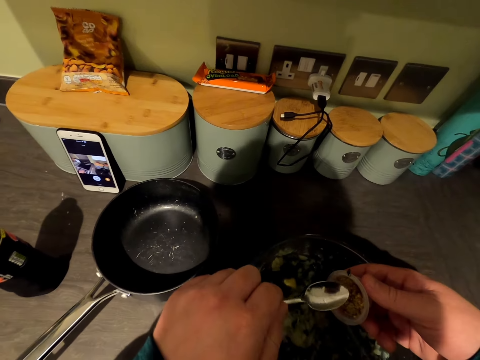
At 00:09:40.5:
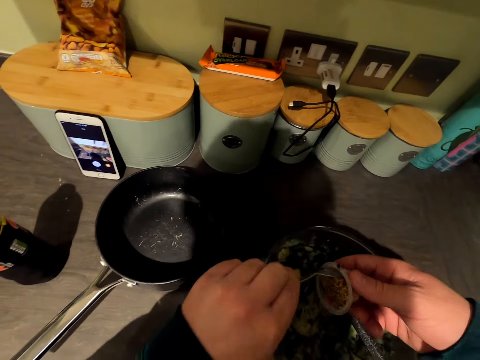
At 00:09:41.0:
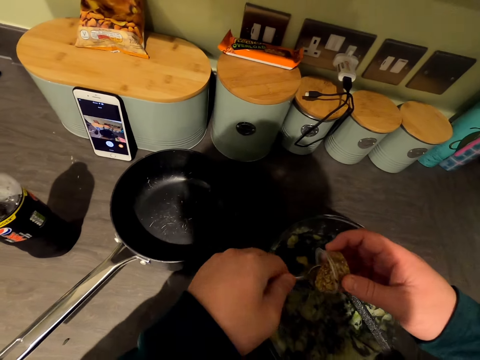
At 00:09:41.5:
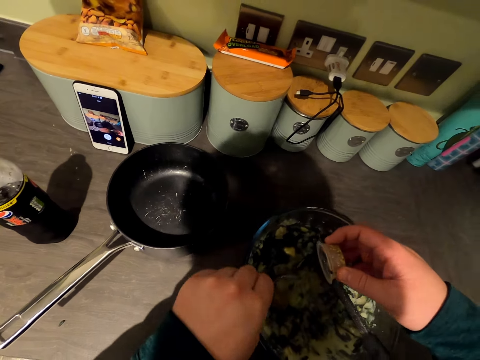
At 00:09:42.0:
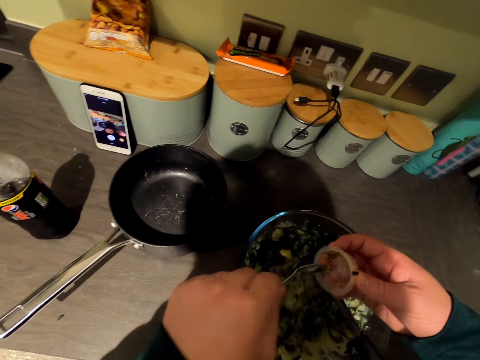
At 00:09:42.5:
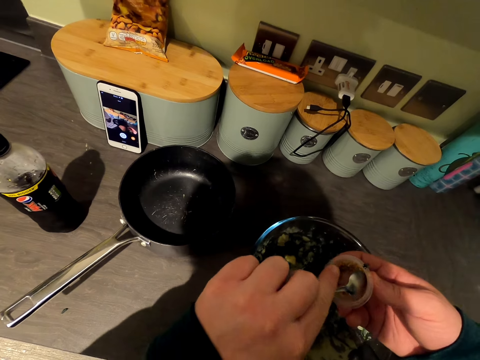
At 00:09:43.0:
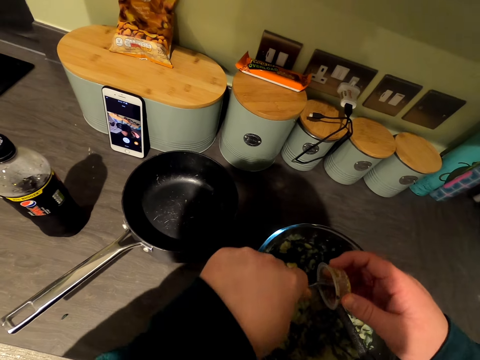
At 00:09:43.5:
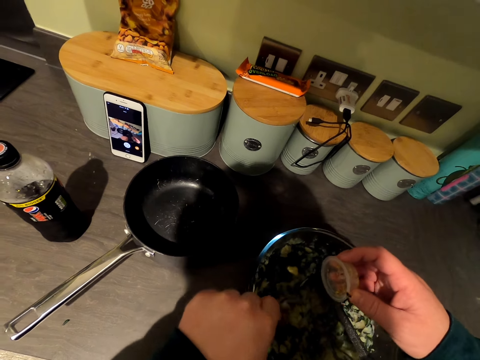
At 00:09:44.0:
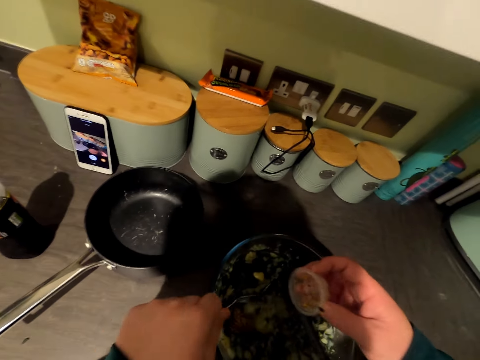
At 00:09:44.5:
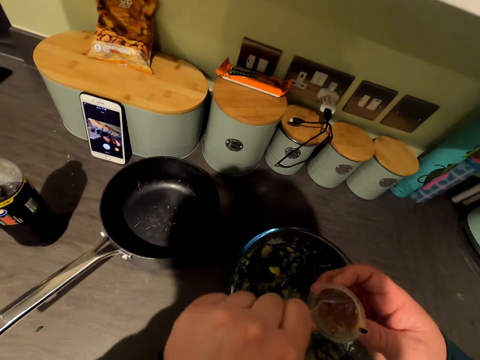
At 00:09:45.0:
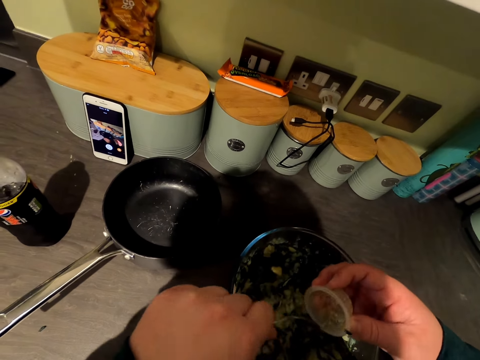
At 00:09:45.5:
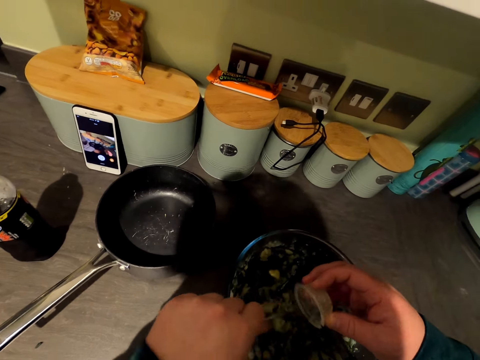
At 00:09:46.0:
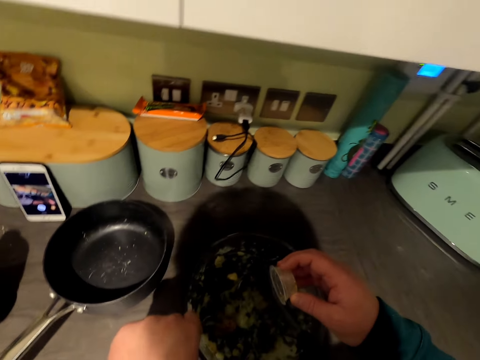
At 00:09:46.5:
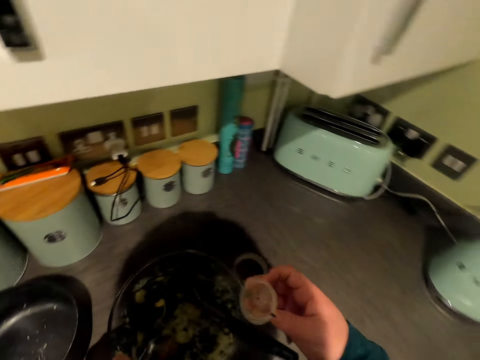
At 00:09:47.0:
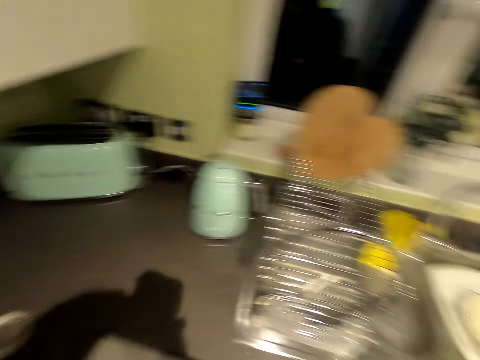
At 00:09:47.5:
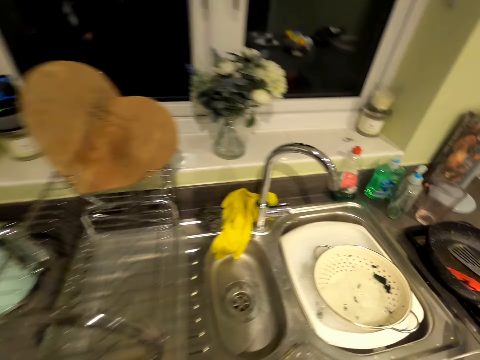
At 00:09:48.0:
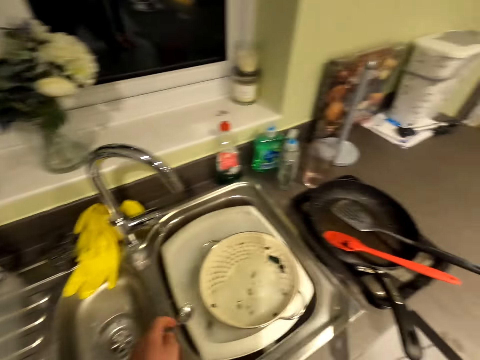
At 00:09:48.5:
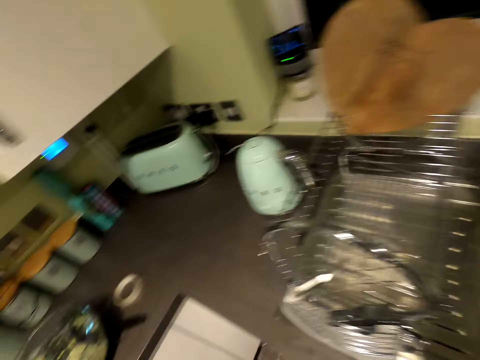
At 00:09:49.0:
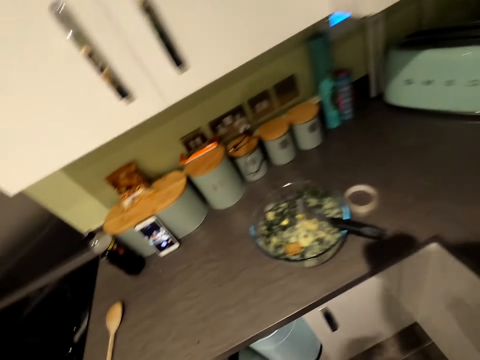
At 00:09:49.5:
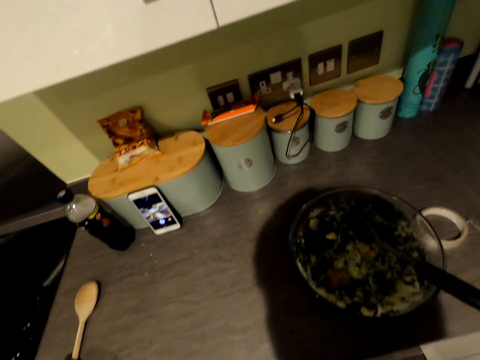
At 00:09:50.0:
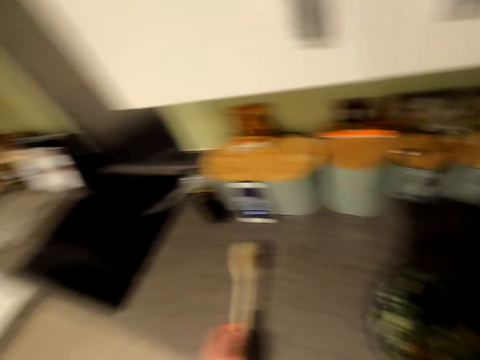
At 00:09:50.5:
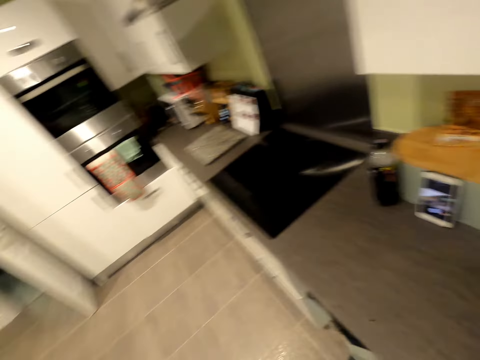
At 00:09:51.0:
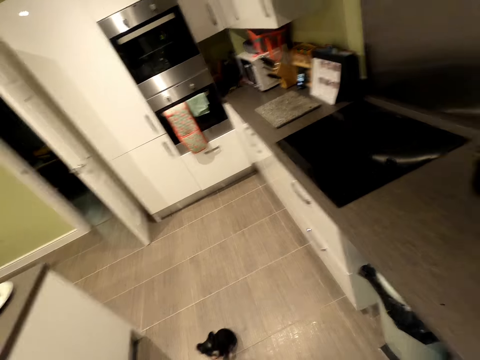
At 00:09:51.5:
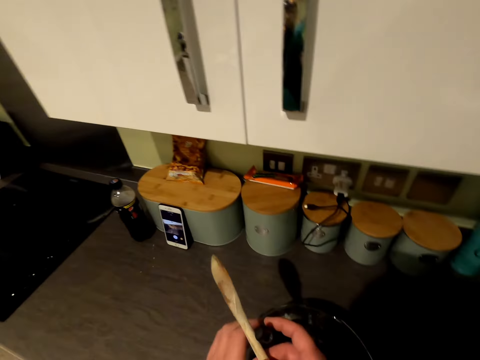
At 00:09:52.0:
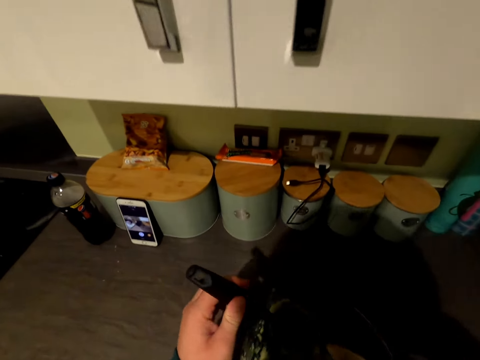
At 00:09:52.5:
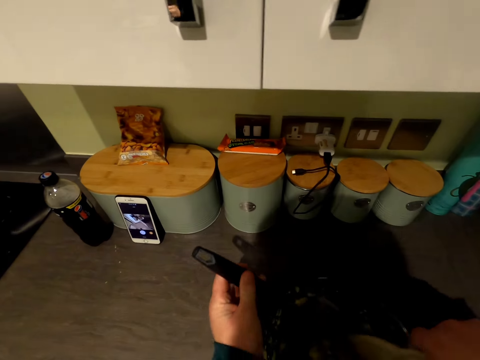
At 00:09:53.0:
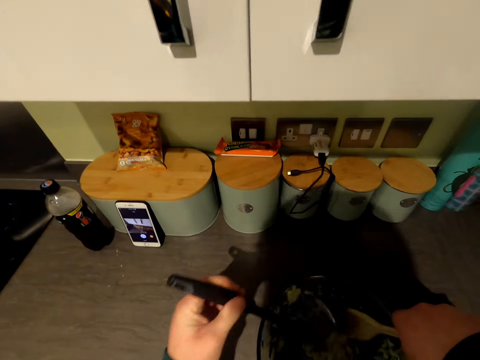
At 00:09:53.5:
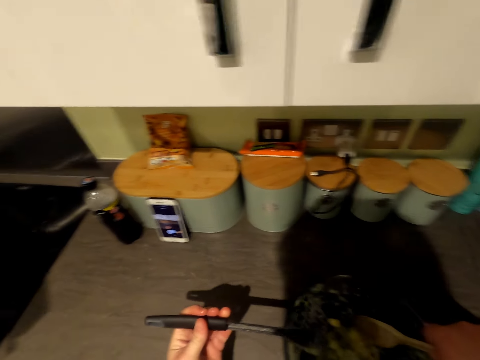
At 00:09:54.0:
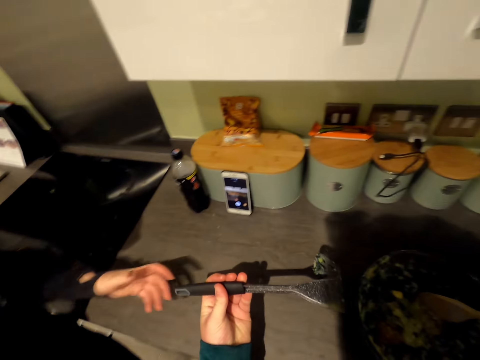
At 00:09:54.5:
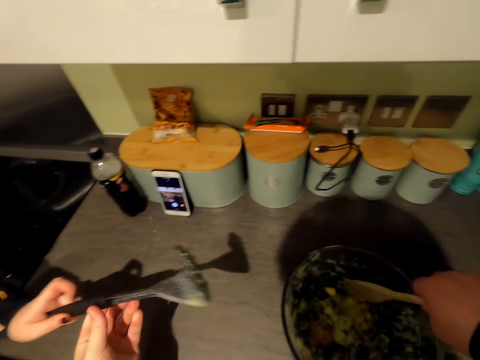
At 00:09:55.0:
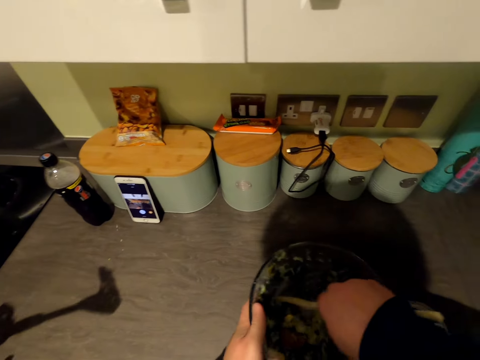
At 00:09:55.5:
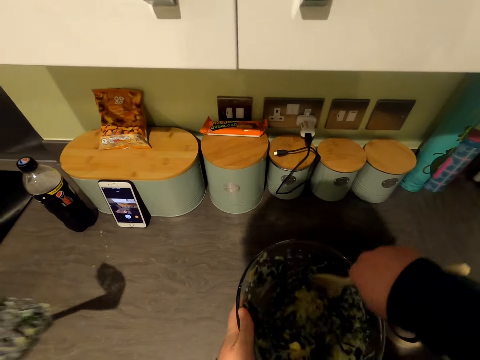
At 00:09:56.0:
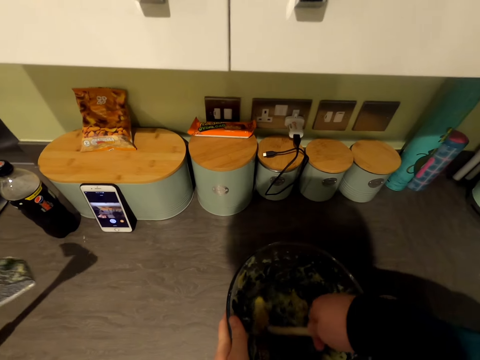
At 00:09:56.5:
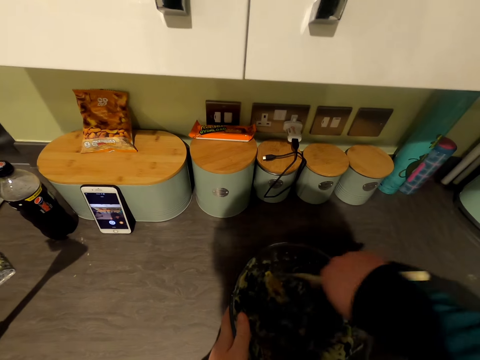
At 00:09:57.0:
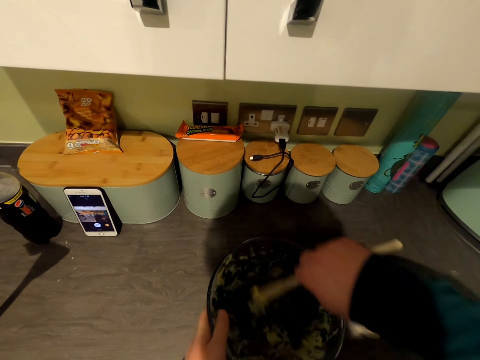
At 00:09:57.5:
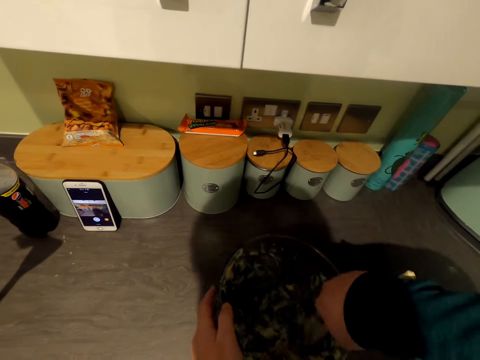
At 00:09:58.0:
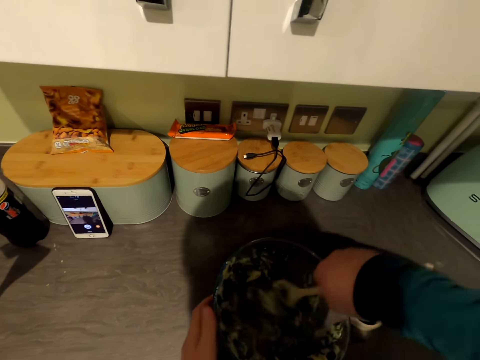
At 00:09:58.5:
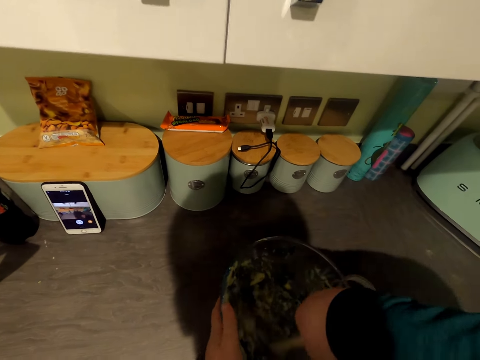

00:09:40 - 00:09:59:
The camera wearer puts something in the vegetable. They scoop something. They speak. They walk forward. They grab a spoon. They look around. They speak. They give a woman a masher. The woman holds the masher. The camera wearer moves food around in the bowl.

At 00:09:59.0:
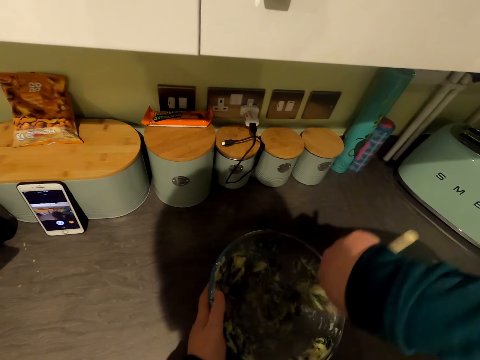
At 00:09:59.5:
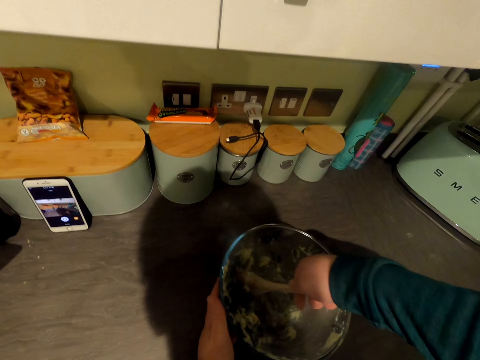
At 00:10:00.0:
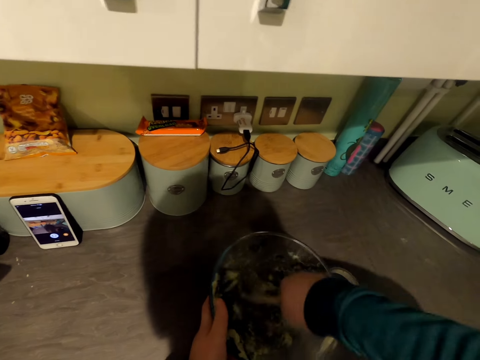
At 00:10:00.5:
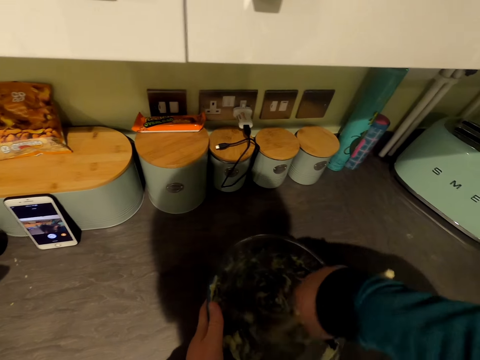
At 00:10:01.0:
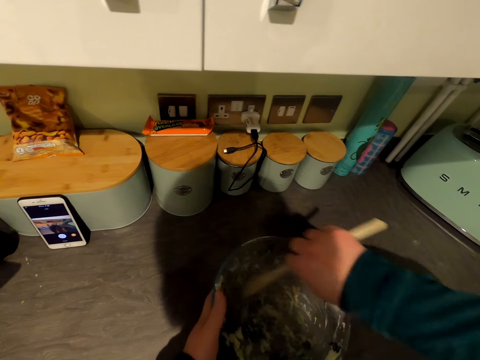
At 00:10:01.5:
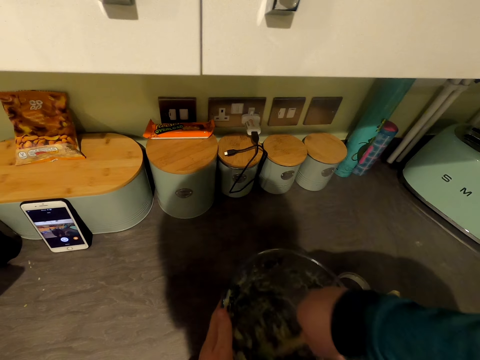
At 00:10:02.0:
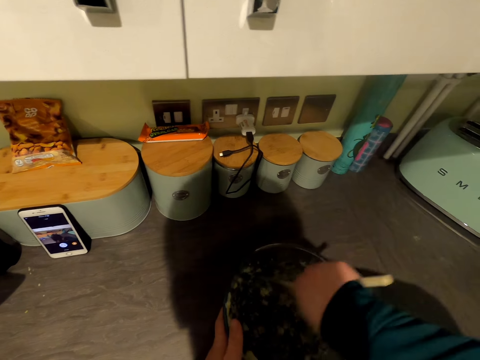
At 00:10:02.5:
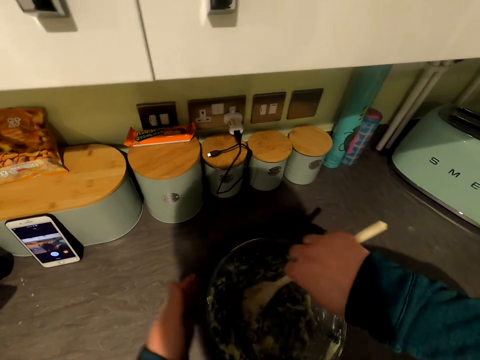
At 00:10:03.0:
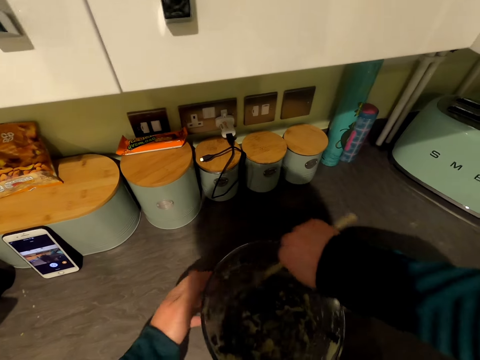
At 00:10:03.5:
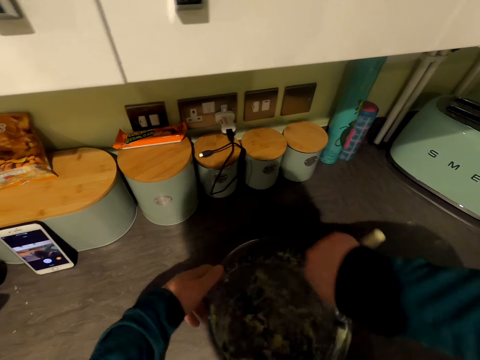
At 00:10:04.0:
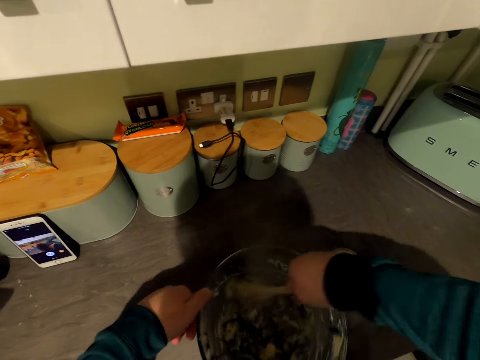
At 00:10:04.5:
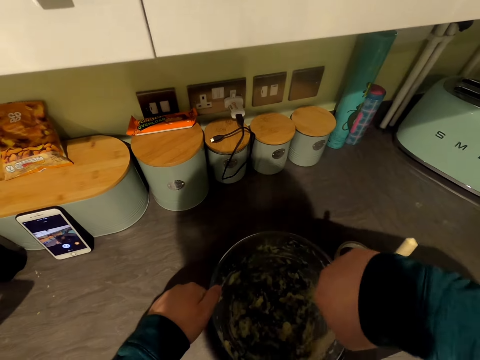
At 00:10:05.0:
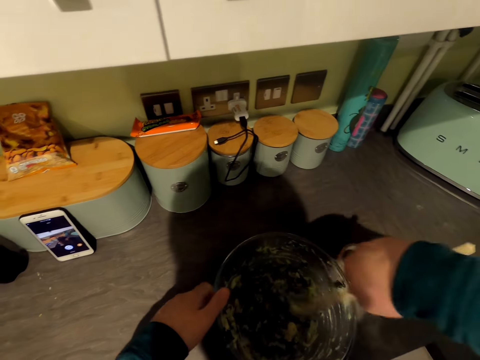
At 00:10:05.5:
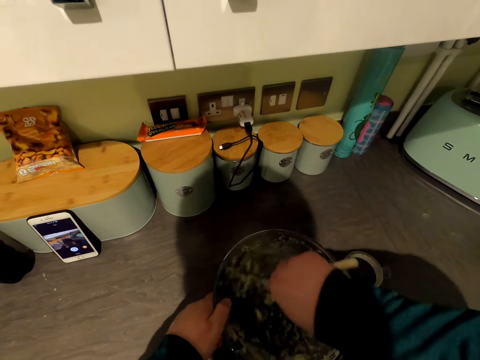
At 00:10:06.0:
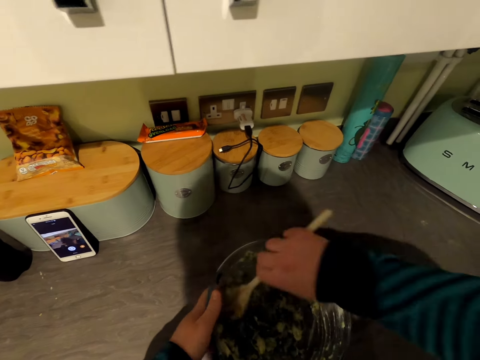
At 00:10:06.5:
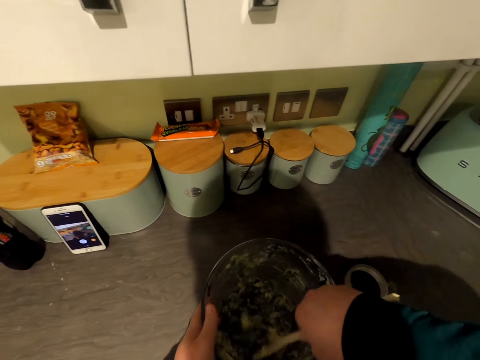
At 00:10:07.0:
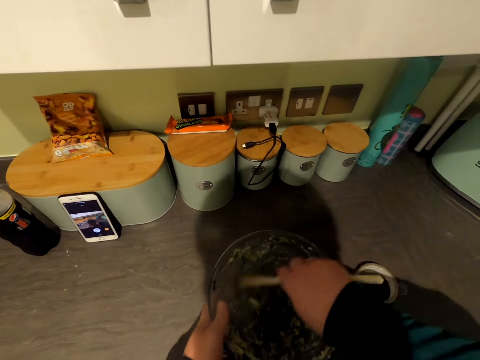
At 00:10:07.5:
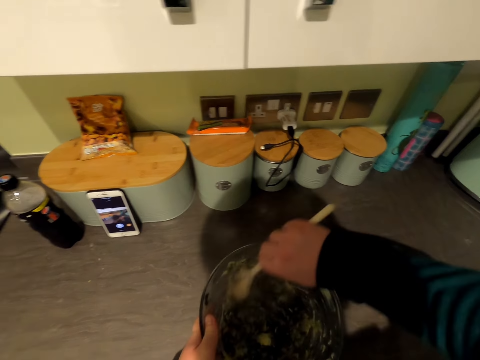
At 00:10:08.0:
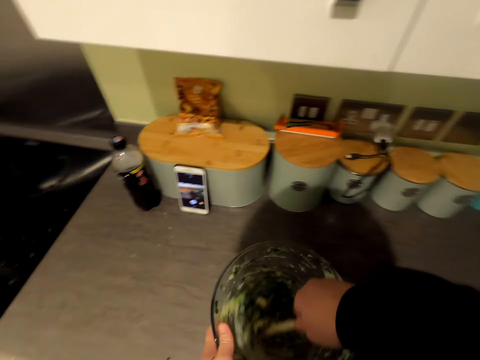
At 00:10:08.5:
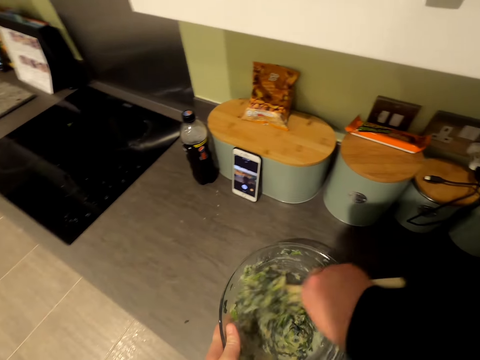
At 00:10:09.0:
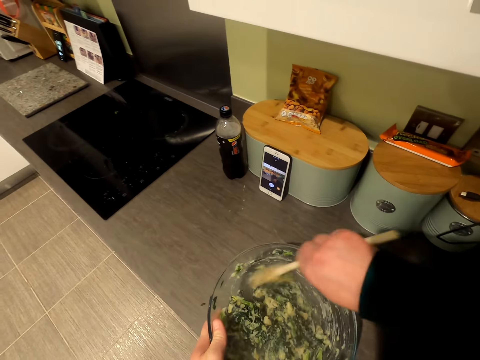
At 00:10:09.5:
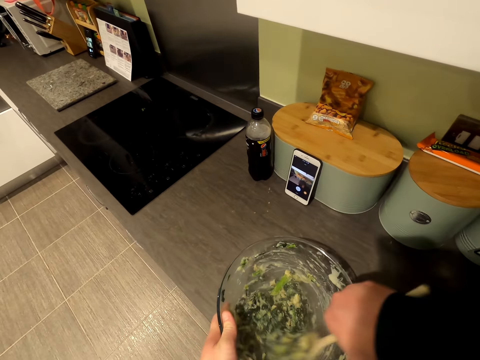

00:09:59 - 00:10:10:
The camera wearer speaks. A woman speaks. The camera wearer turns left.
